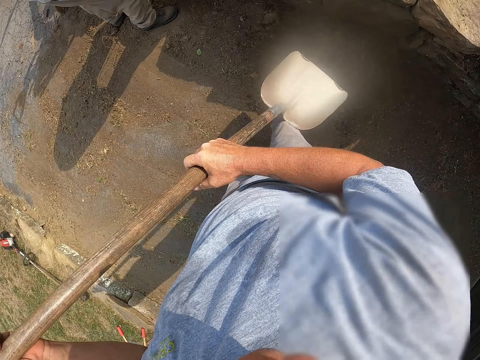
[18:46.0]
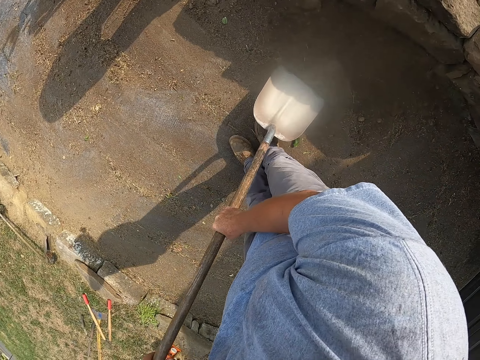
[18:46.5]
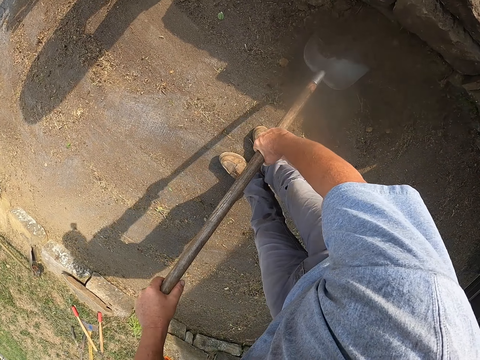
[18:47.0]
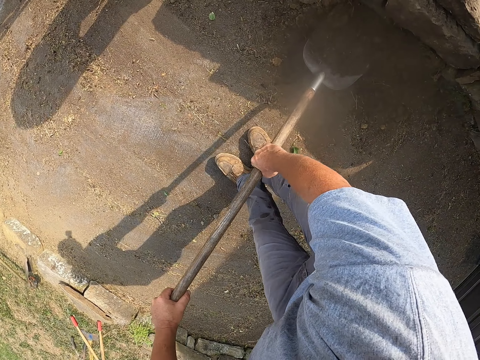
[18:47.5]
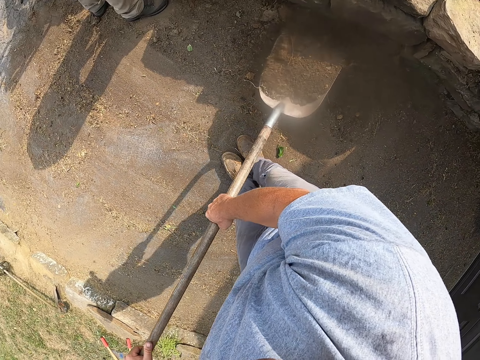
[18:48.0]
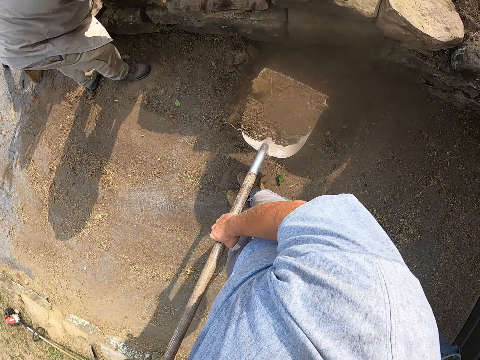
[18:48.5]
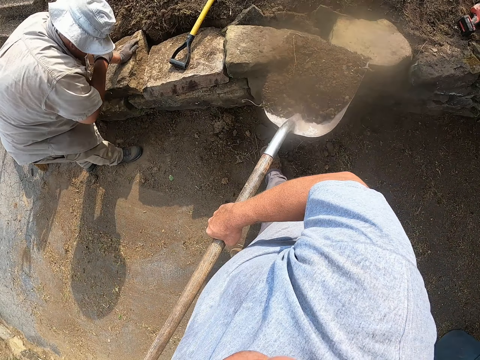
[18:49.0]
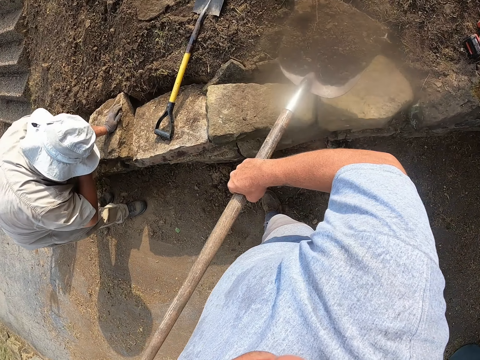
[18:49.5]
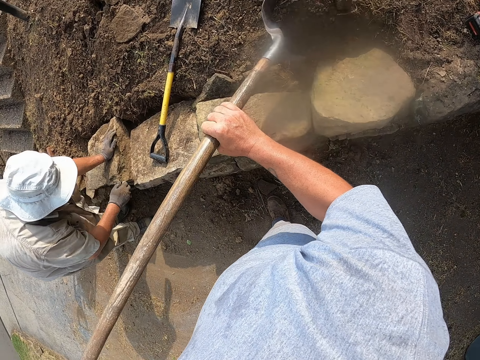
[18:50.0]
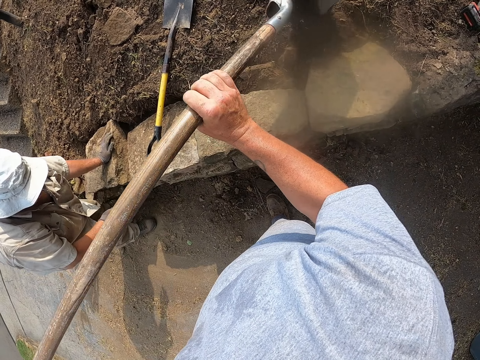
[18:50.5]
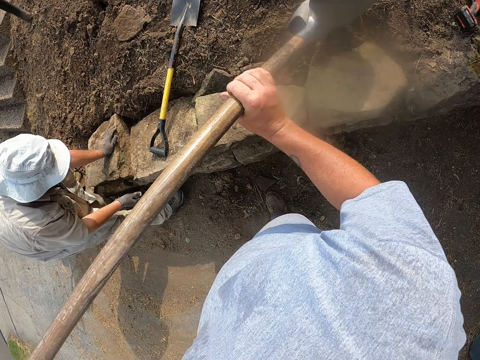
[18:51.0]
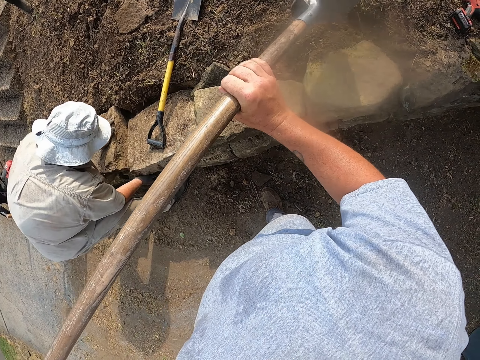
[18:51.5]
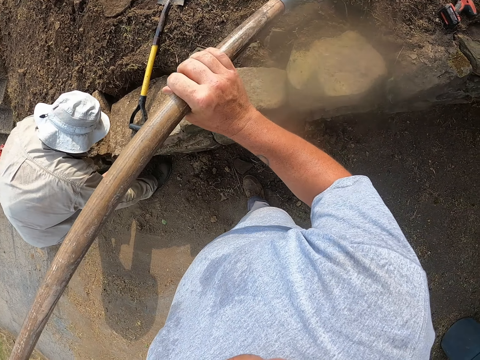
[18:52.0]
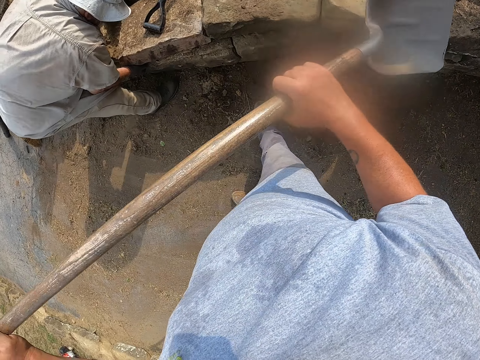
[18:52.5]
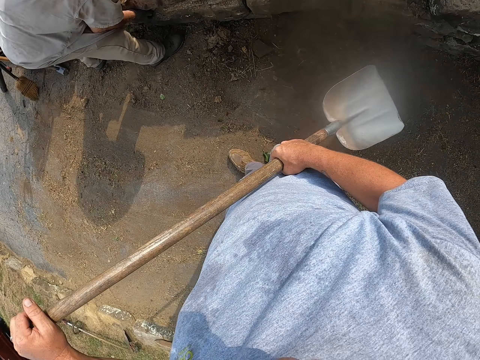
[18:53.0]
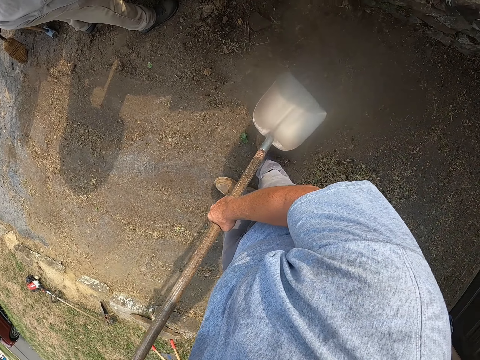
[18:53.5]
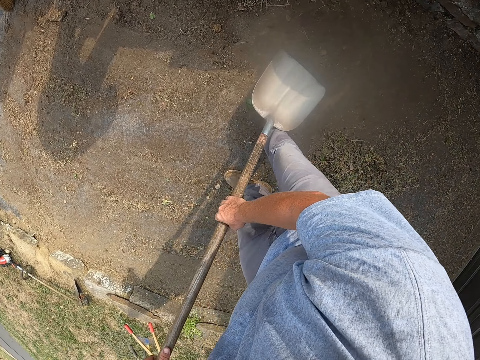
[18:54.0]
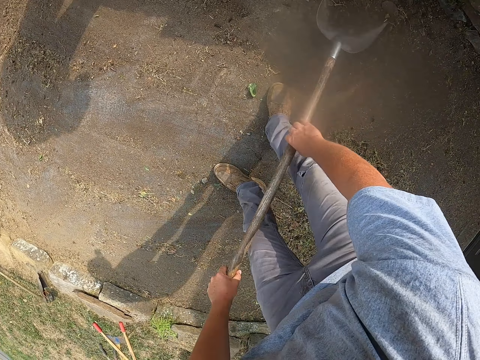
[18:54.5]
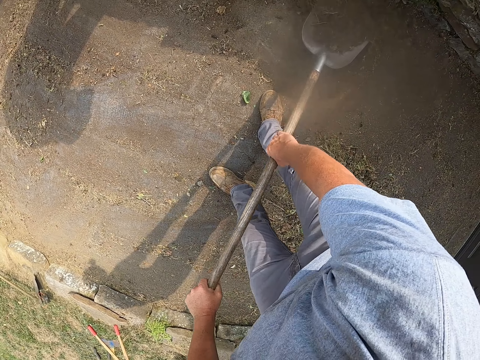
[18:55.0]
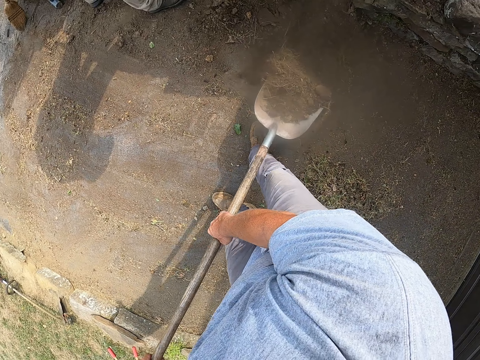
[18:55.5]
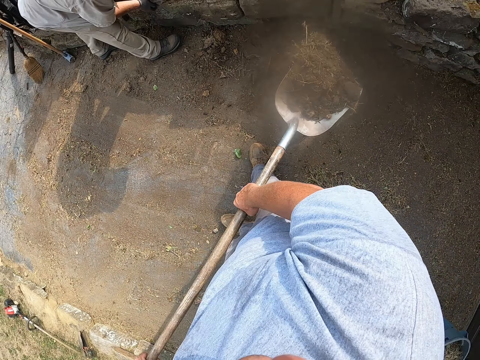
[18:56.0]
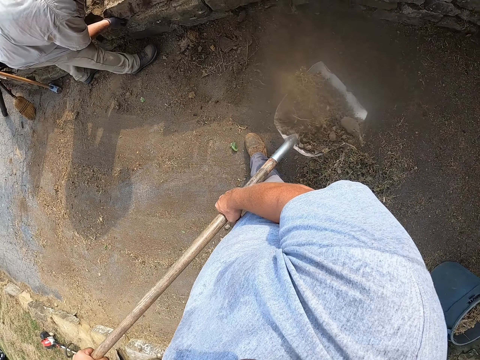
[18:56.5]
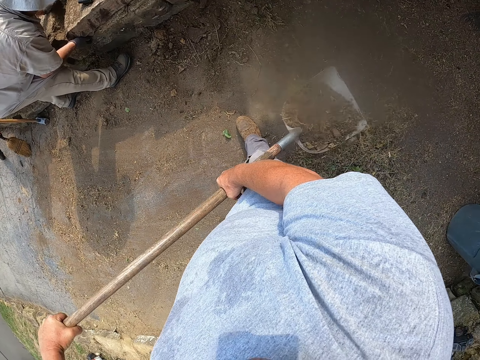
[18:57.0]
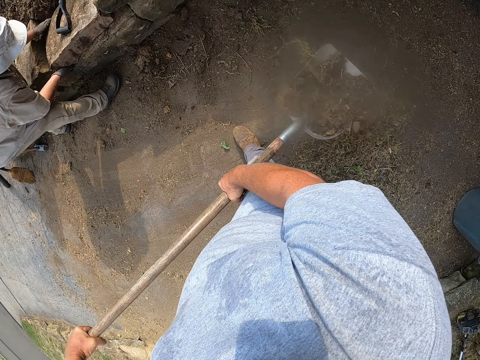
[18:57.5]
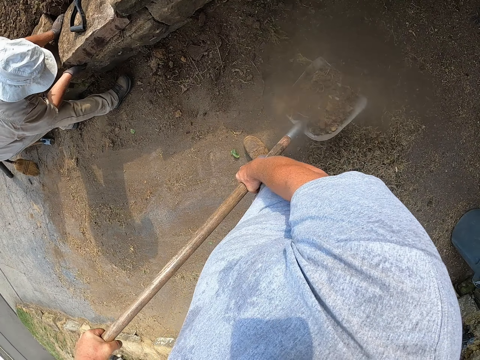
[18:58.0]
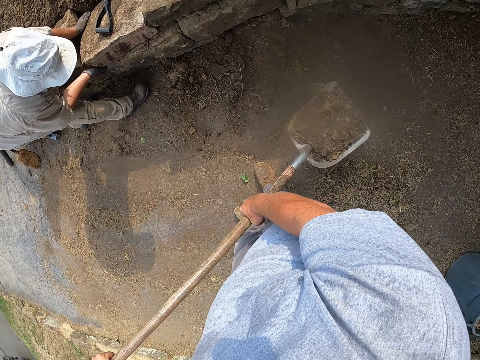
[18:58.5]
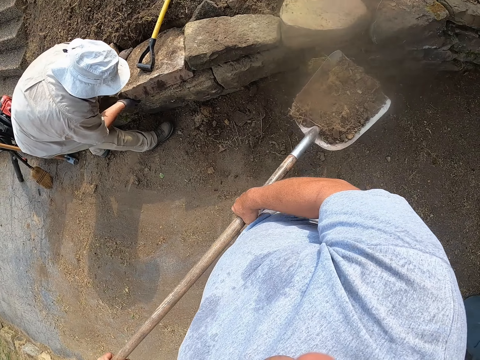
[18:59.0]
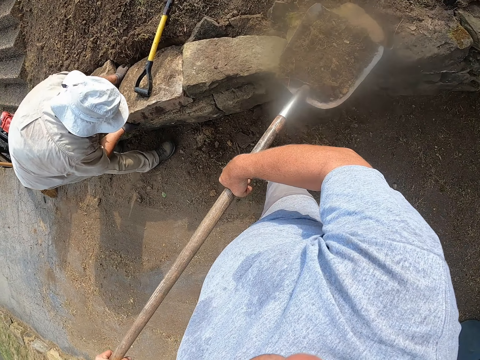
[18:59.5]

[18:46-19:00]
The camera wearer scoops soil from the ground with a shovel. They throw the soil on the ground with the shovel. They scoop the soil from the ground with the shovel. They shake the shovel. They adjust the soil on the shovel.

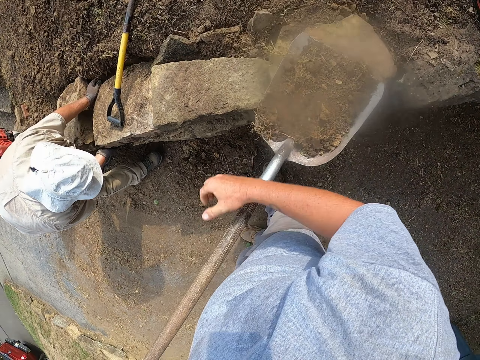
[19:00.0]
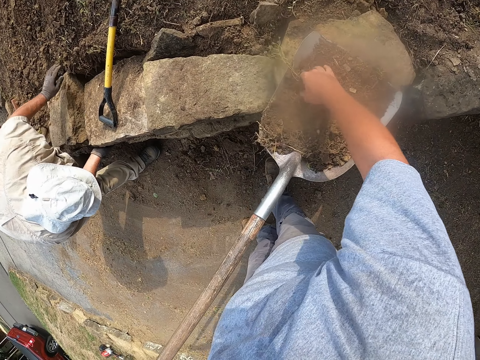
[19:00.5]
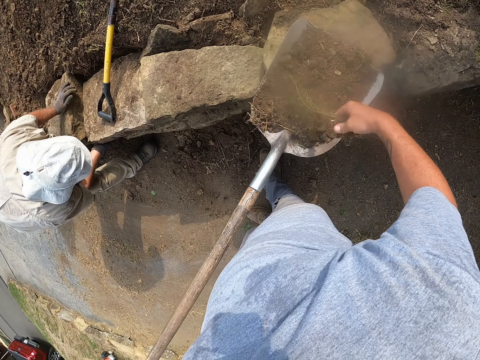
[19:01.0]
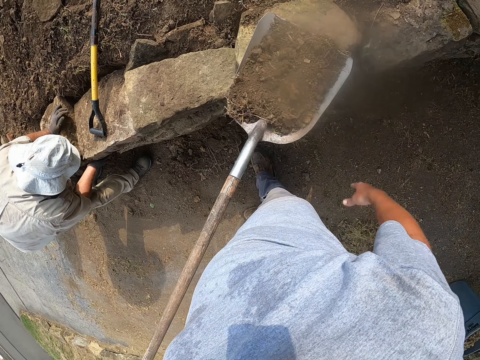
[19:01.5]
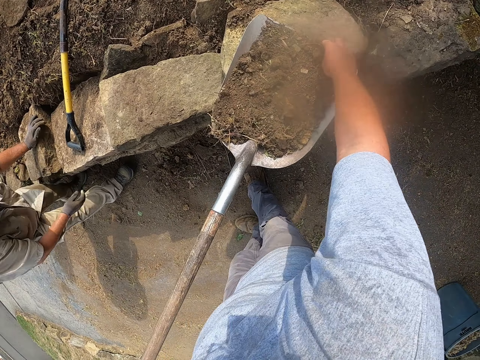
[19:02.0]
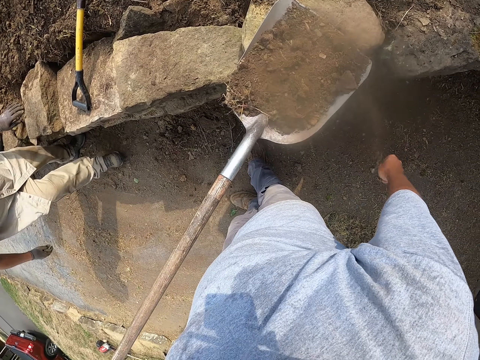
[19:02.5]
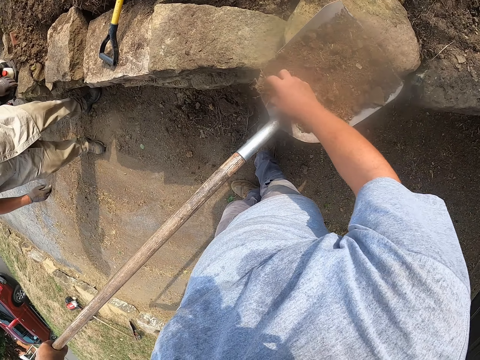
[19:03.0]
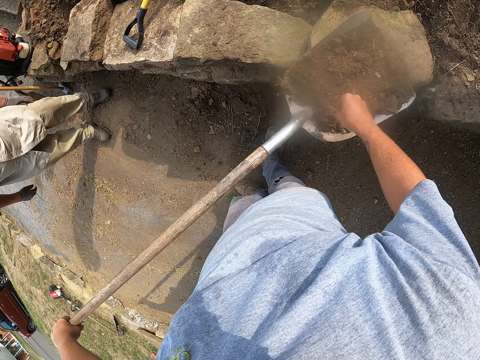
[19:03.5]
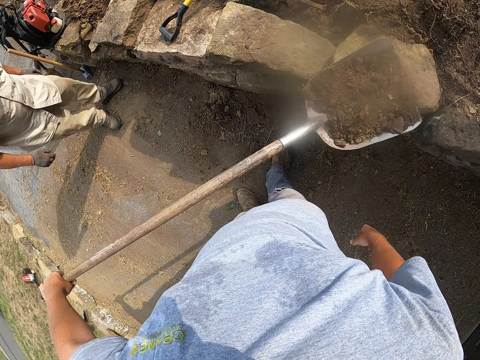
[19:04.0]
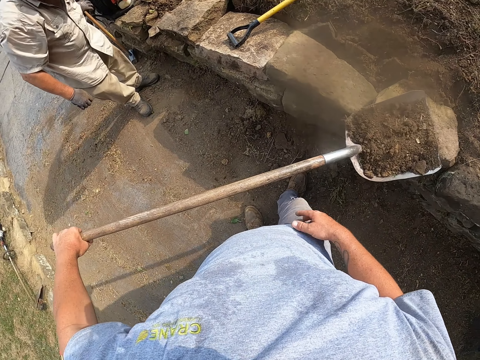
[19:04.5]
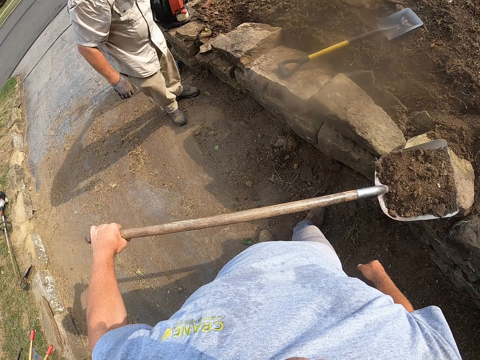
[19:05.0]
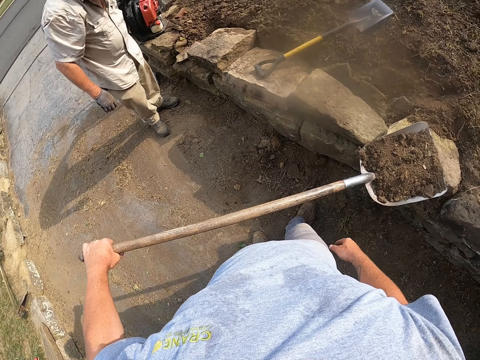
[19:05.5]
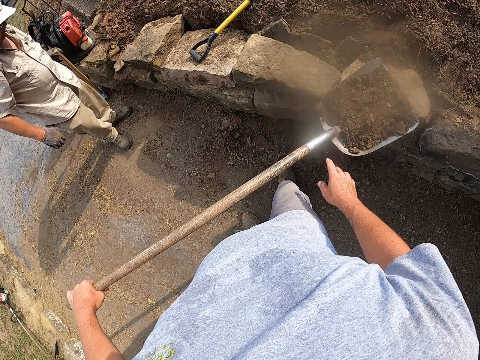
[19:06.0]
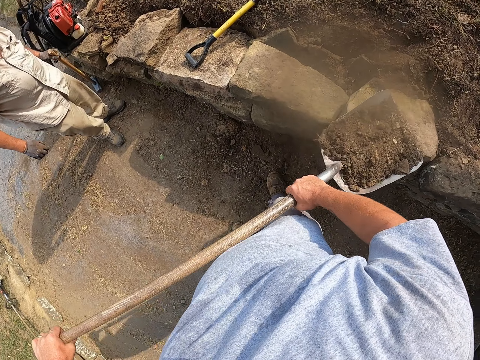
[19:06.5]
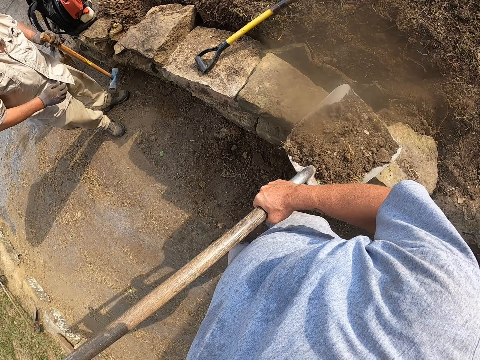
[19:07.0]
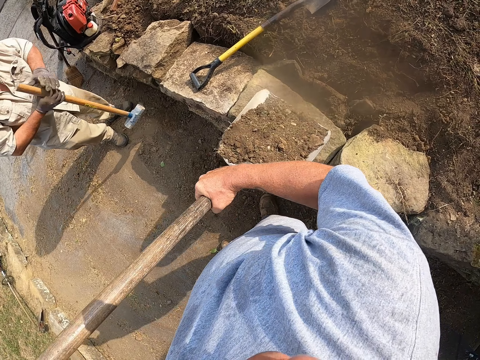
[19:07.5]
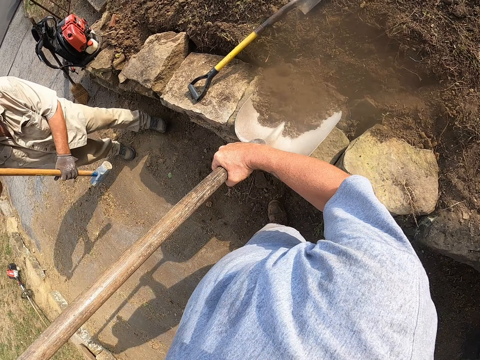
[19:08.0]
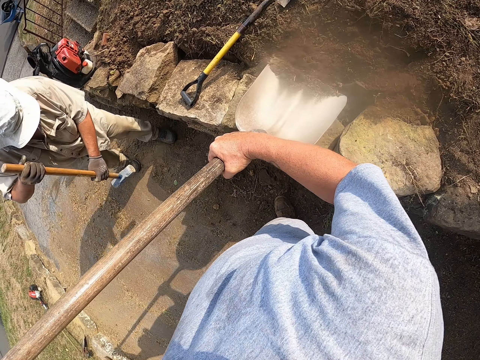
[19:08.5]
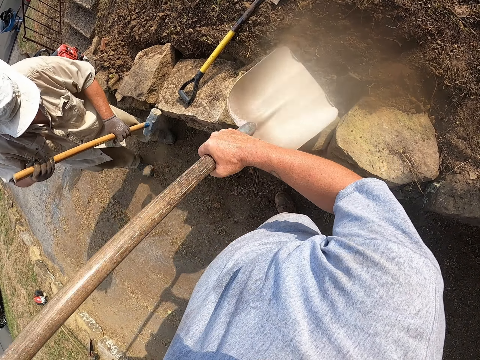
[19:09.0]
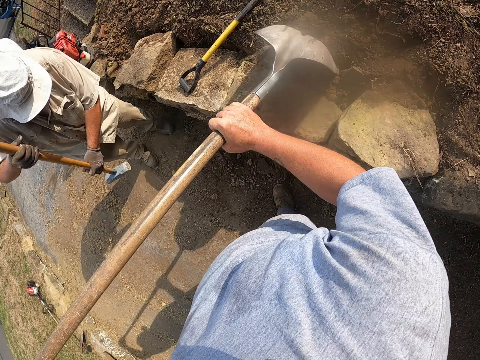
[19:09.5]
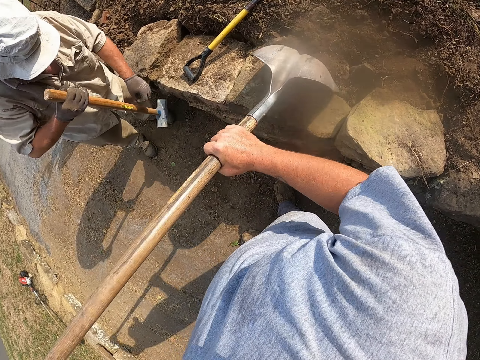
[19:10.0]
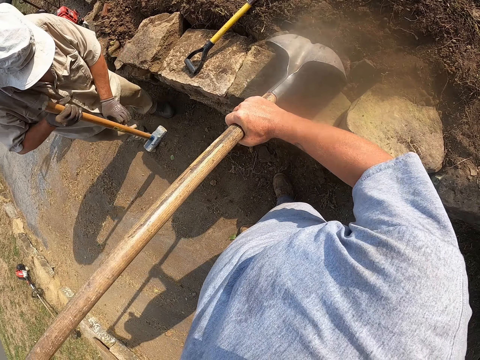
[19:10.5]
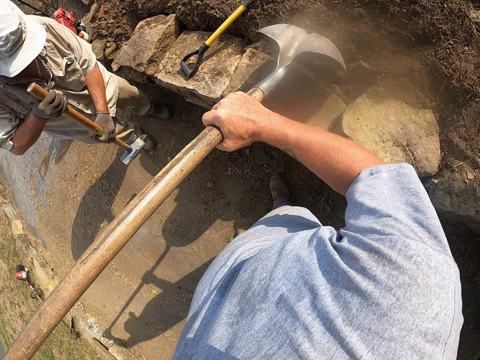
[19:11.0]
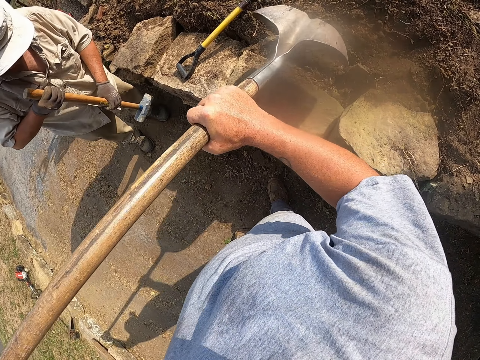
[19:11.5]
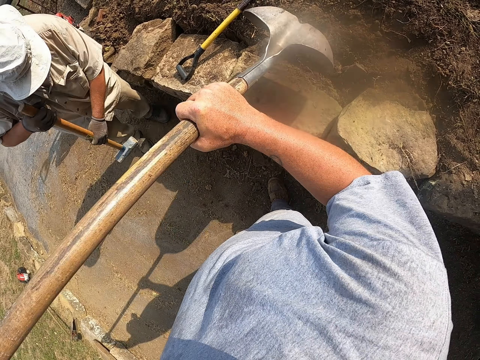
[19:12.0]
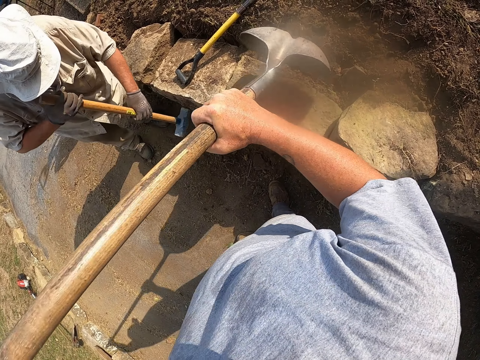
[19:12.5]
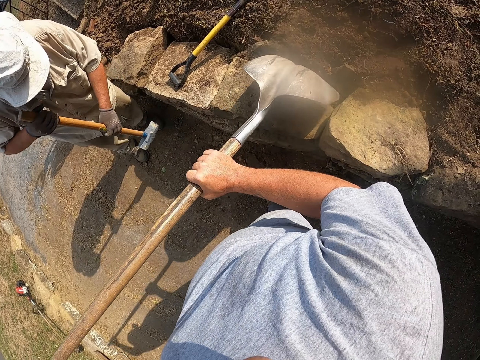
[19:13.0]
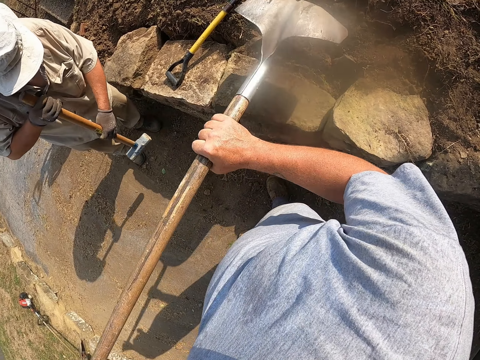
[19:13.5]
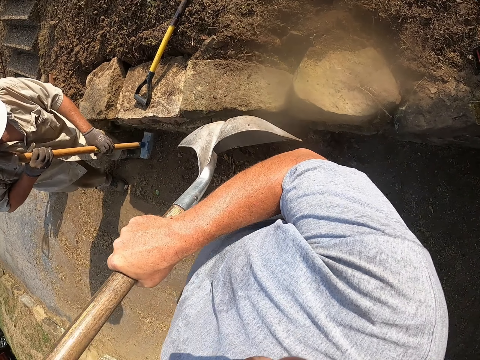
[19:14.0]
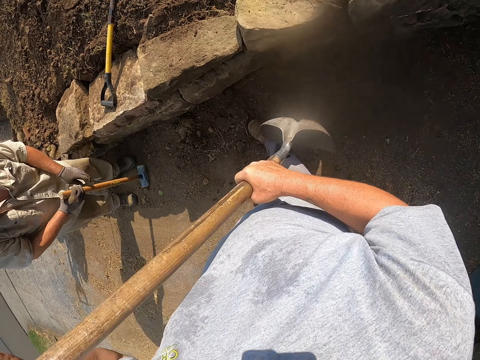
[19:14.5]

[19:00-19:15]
The camera wearer removes dirt from the soil with his hand. He throws down the dirt on the ground. He removes dirt from the soil with his hand. A man walks around a verandah. The camera wearer throws down the dirt on the ground. He removes dirt from the soil with his hand and throws down the dirt on the ground. He looks around the verandah. He throws soil on the ground with a shovel. The man hits the stone with a sledge hammer. The camera wearer hits the shovel on the soil. He levels the soil on the ground with the shovel. He digs on the ground with the shovel.
